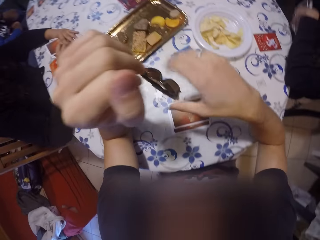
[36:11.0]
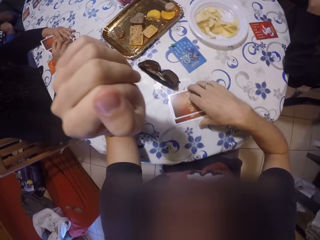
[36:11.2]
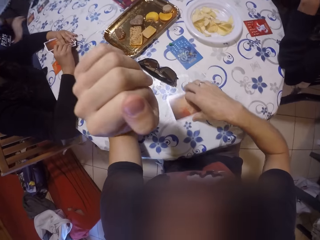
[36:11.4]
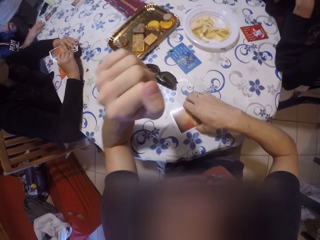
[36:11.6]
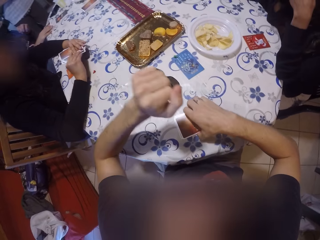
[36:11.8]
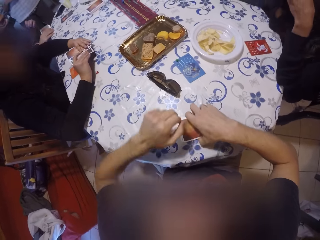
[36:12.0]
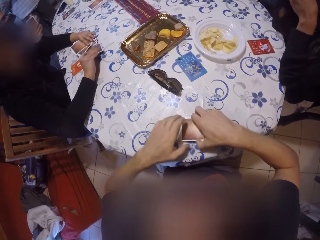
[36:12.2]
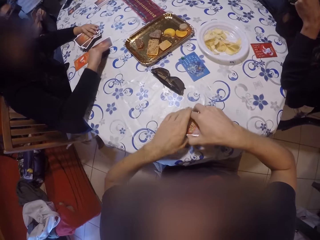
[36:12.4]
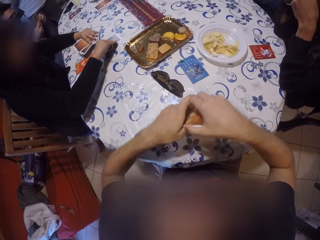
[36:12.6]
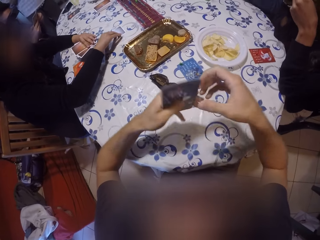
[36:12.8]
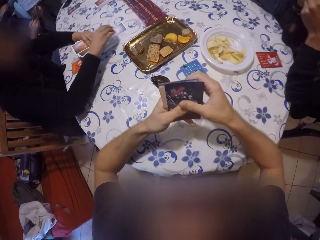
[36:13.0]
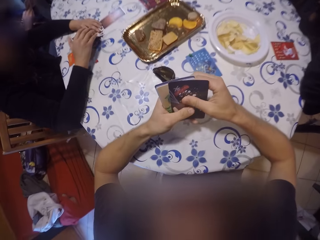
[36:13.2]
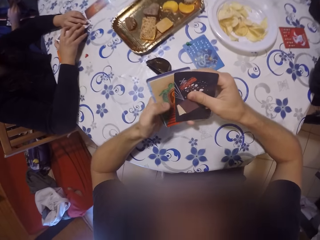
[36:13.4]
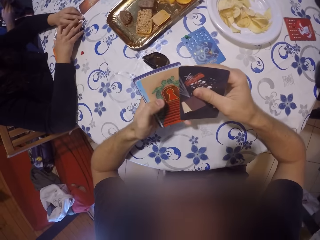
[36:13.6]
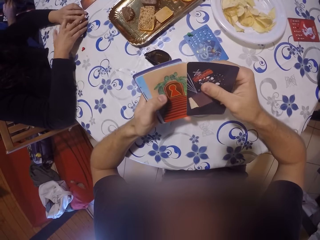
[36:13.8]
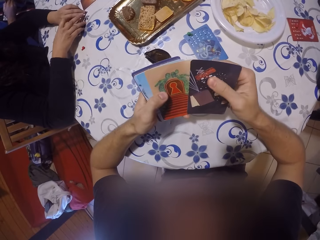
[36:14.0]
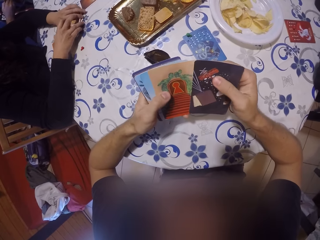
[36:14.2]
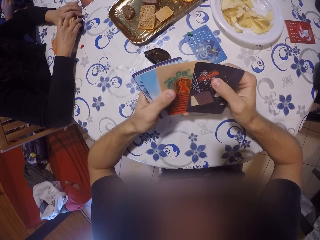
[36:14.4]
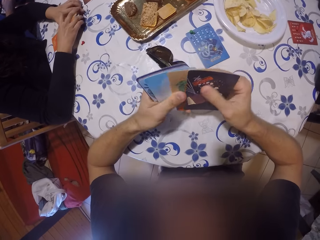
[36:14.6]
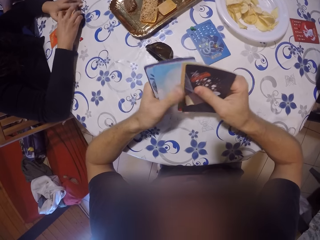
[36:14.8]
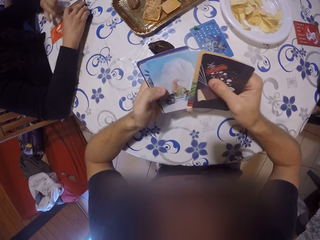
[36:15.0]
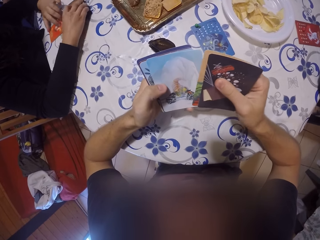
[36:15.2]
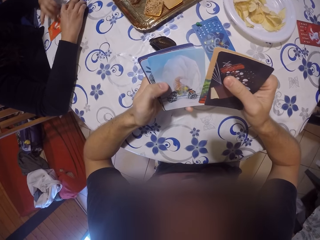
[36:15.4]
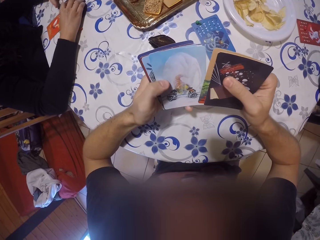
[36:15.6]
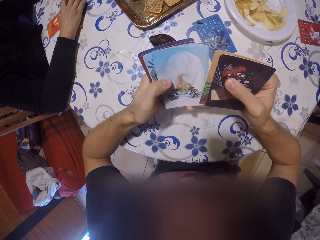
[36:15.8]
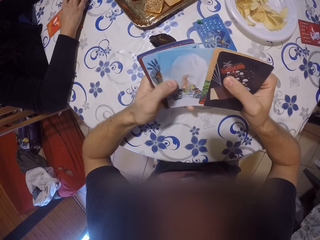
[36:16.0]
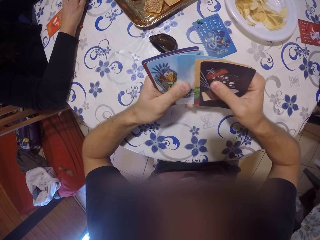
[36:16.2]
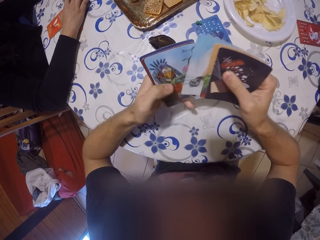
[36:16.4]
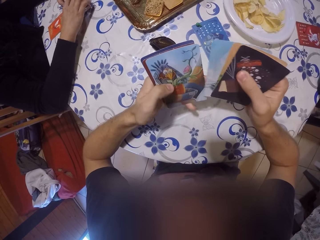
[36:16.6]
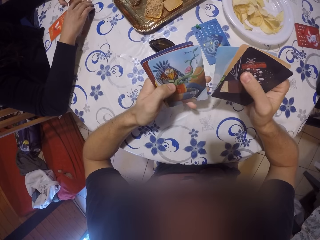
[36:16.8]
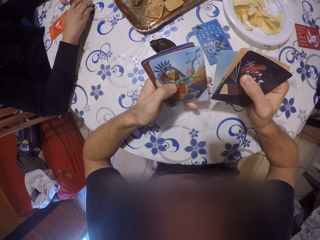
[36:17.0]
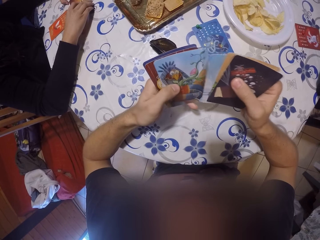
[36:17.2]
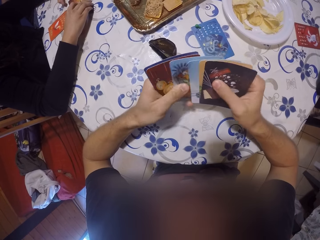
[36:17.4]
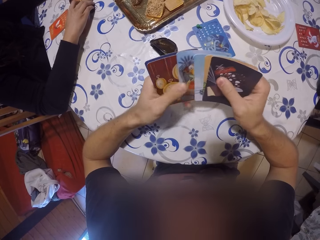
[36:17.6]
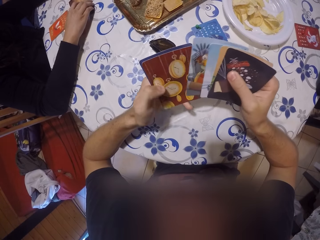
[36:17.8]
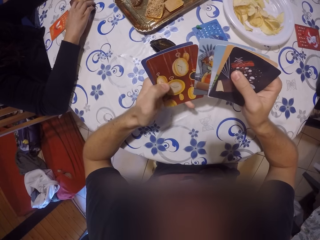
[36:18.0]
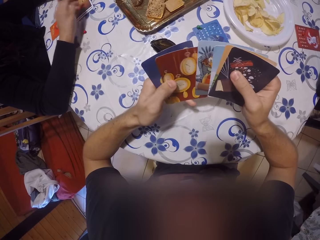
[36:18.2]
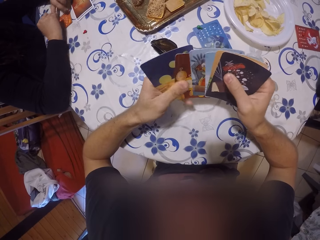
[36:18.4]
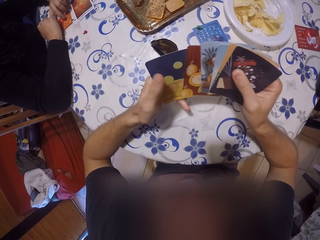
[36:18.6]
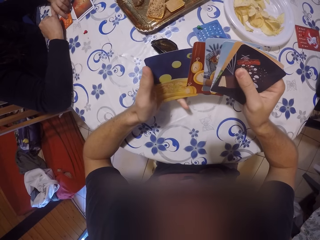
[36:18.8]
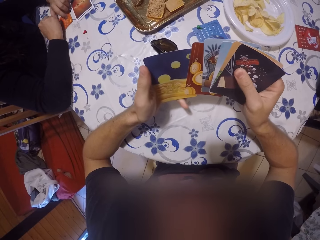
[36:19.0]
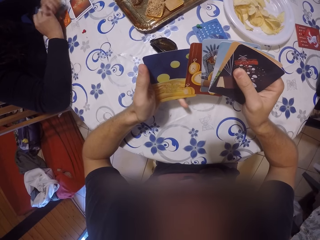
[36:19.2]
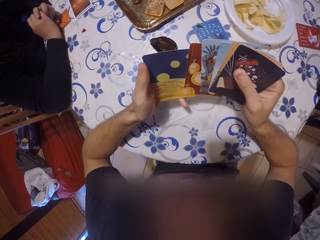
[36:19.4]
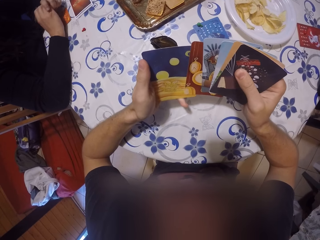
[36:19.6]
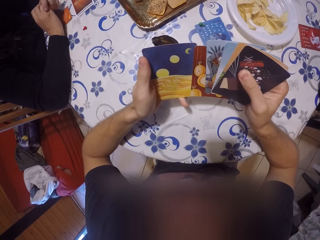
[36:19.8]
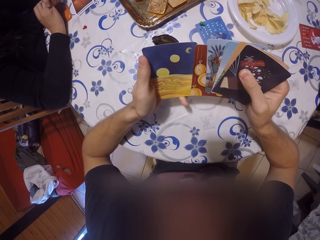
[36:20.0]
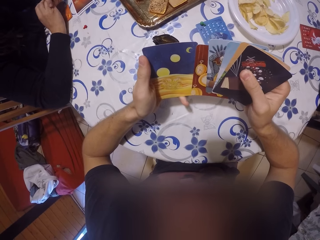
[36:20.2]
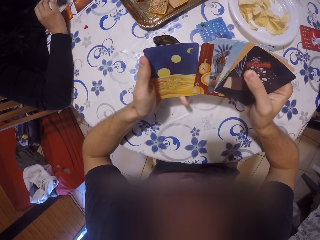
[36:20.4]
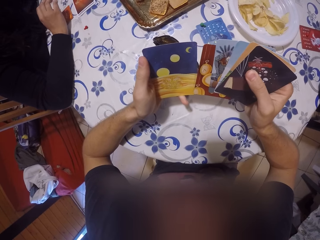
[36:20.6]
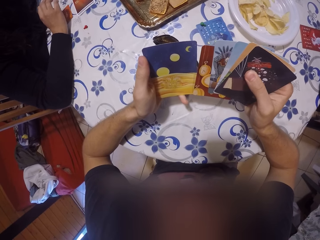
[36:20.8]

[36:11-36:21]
The camera wearer picks up his cards from the table. A lady slides a card on the table with her right hand. The camera wearer checks his cards with both his hands. He shuffles the play card.

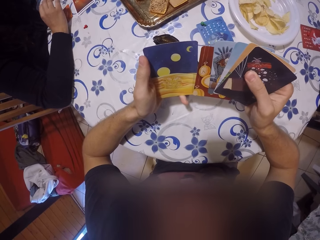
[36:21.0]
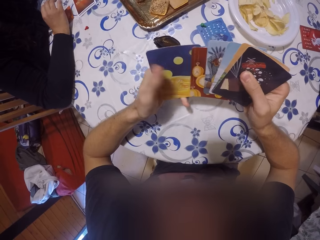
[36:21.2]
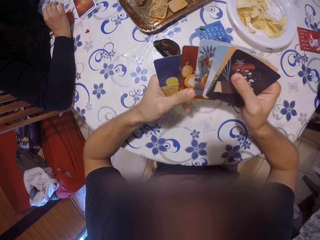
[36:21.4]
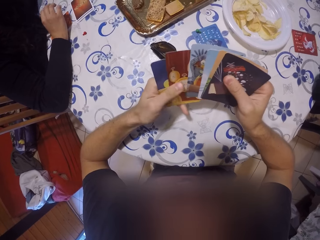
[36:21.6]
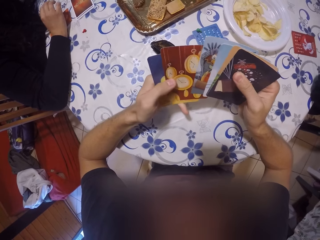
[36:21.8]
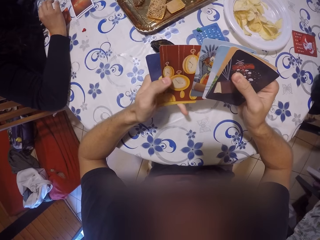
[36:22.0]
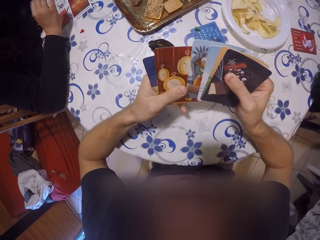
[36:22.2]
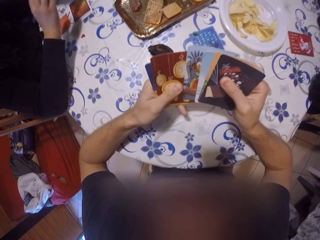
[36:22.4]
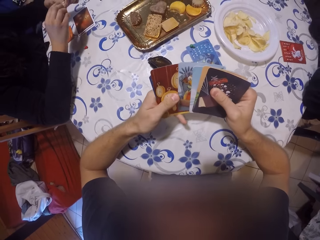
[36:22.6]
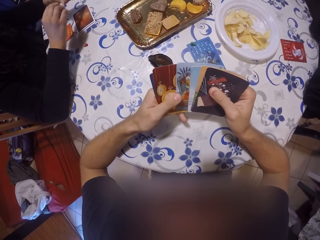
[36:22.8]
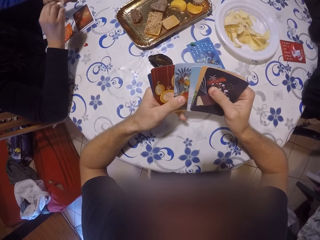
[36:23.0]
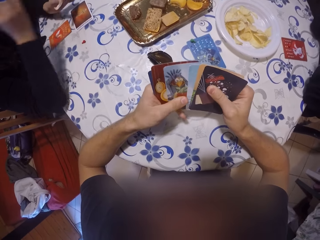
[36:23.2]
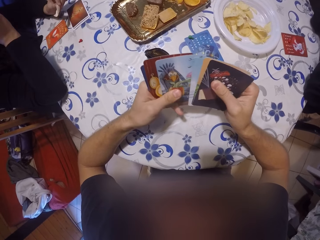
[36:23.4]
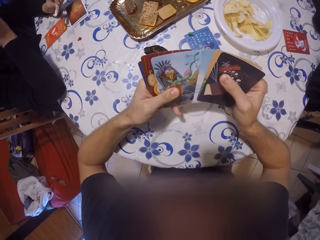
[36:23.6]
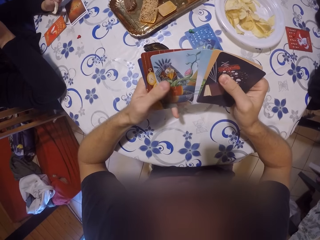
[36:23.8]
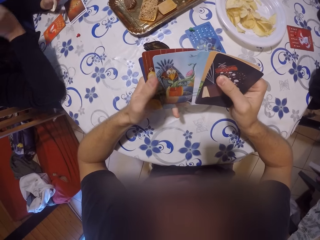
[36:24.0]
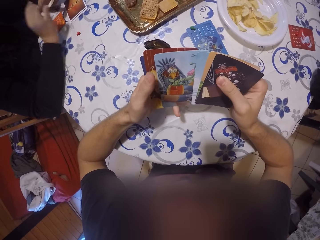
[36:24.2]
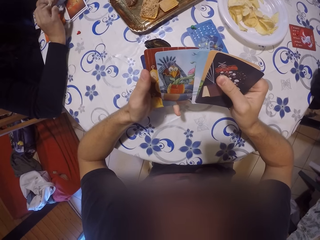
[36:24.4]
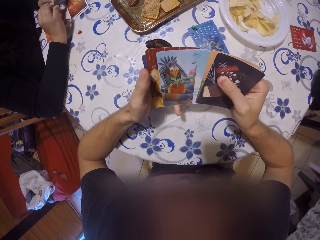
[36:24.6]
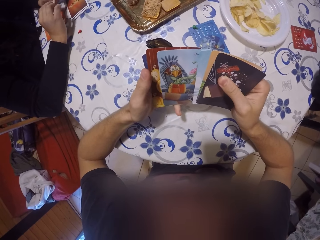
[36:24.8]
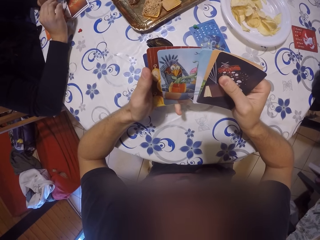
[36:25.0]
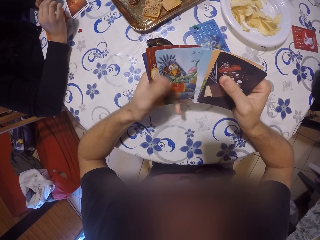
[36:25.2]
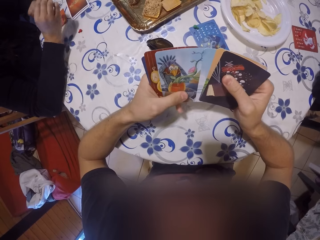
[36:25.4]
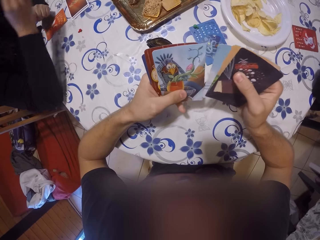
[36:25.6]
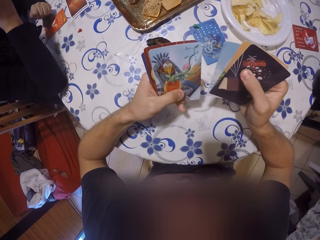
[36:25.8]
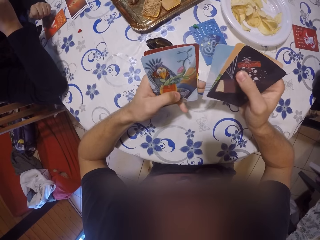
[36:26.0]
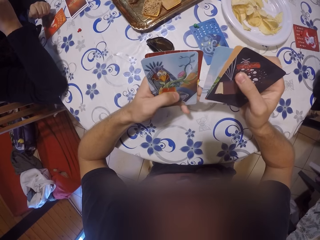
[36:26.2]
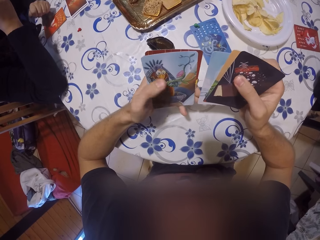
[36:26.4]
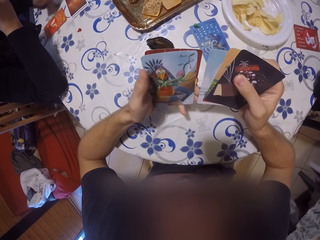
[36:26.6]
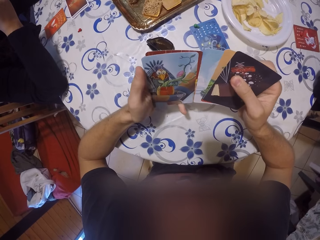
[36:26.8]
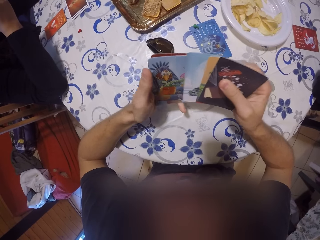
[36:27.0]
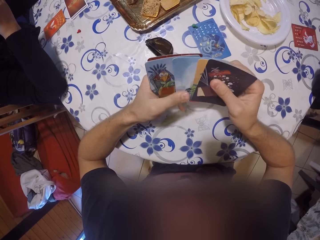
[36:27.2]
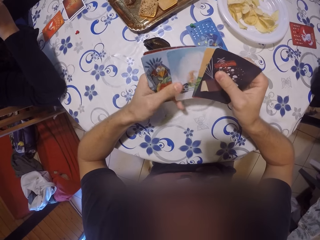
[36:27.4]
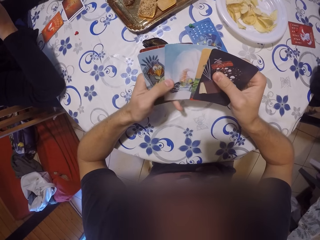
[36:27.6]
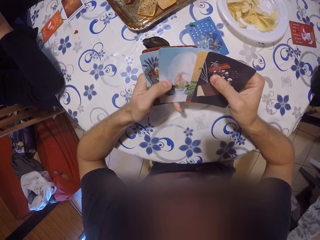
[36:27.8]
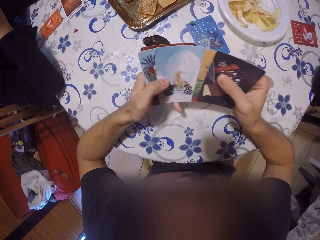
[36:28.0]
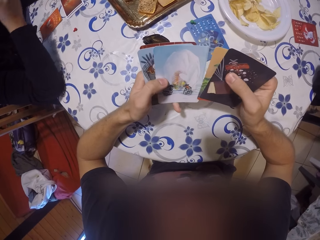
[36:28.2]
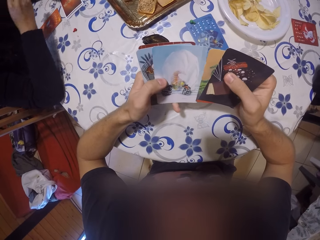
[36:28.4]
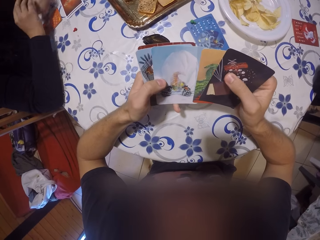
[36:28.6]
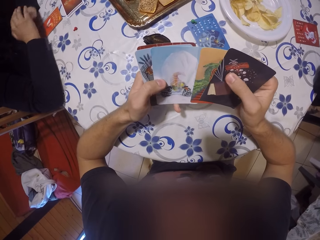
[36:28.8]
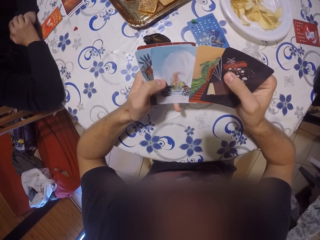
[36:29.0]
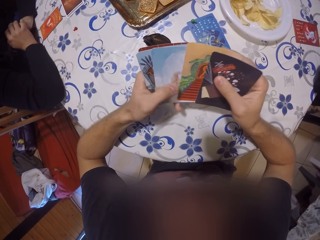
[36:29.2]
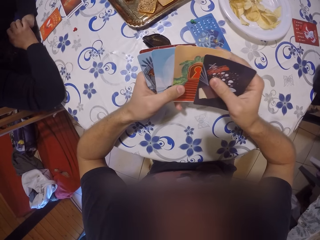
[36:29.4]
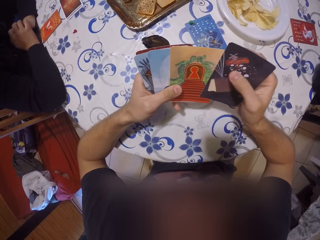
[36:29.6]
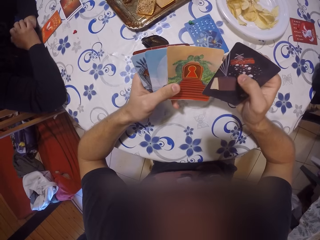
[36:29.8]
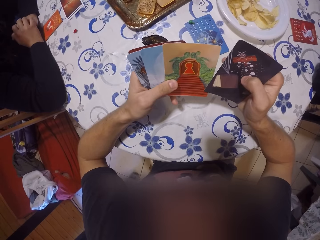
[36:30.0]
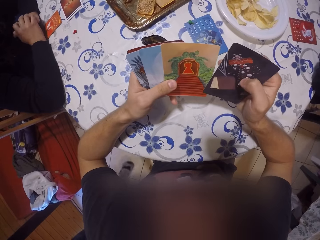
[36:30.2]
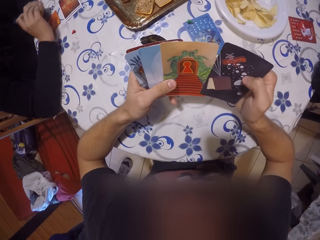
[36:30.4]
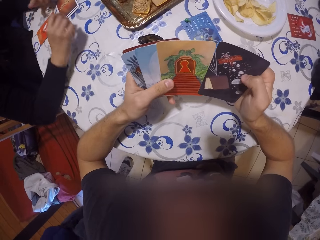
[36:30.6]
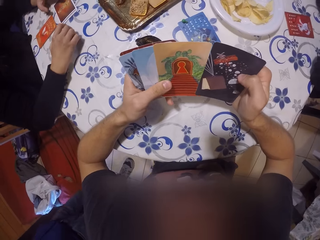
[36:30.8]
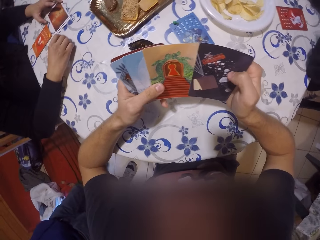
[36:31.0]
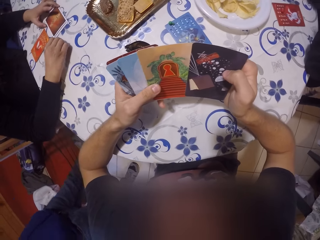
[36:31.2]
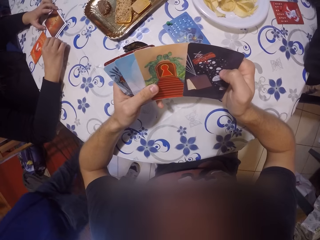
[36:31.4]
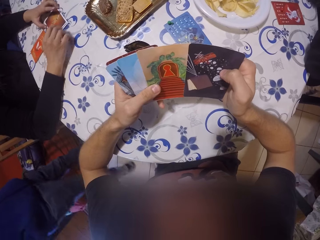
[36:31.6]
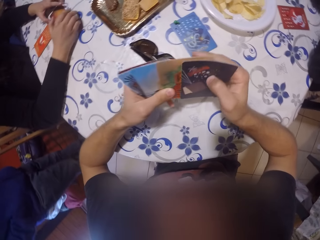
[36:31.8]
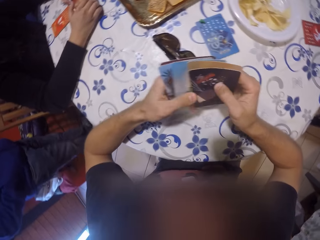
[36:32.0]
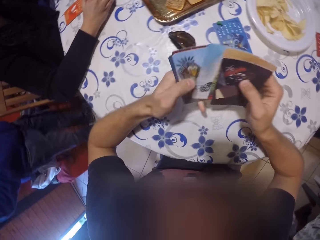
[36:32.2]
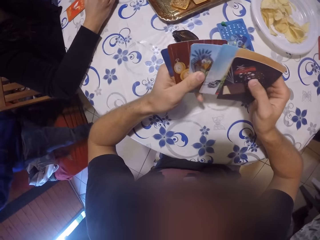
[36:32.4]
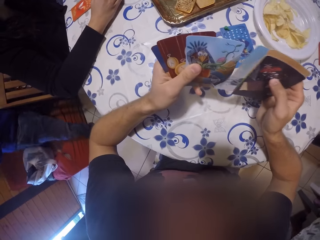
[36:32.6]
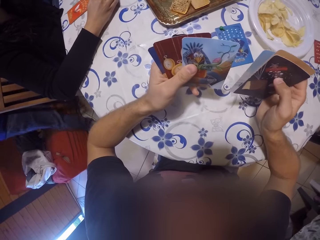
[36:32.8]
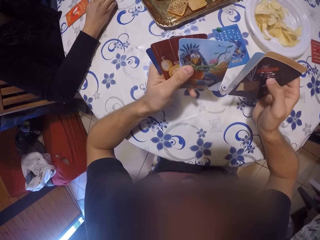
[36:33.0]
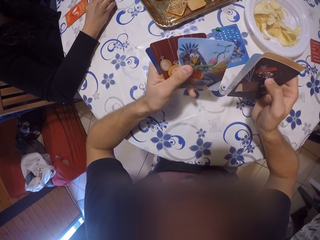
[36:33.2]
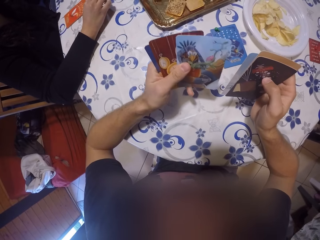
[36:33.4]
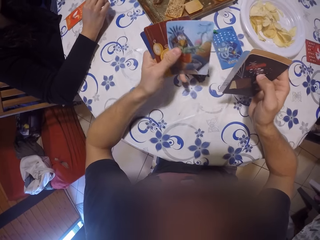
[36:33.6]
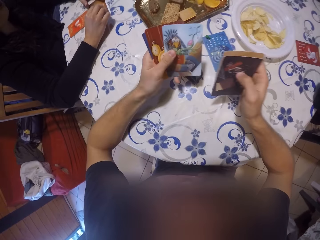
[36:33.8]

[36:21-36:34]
A lady holds a cracker. The lady looks at the play card.
